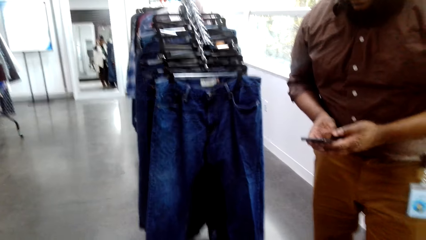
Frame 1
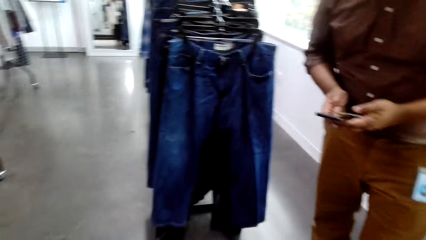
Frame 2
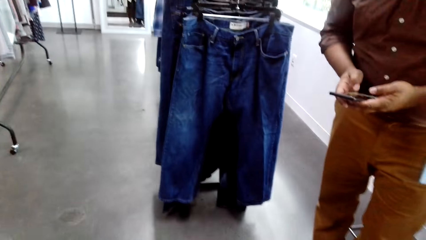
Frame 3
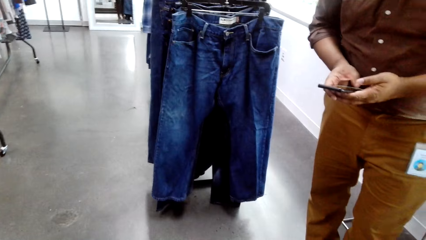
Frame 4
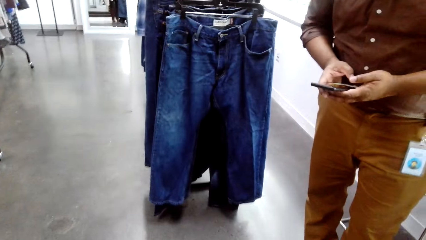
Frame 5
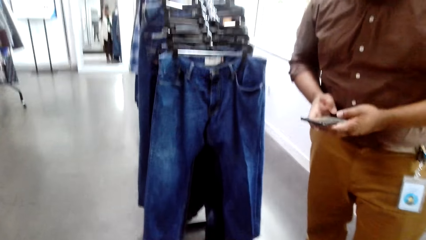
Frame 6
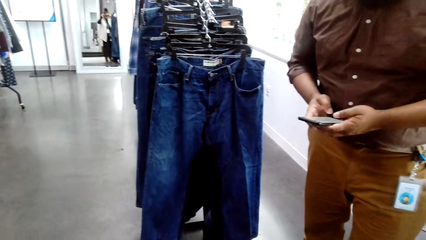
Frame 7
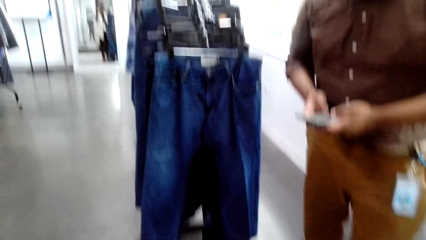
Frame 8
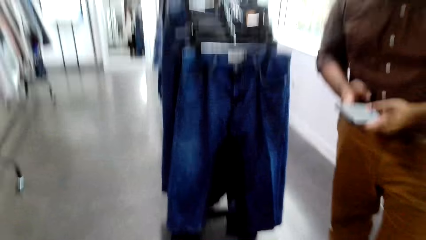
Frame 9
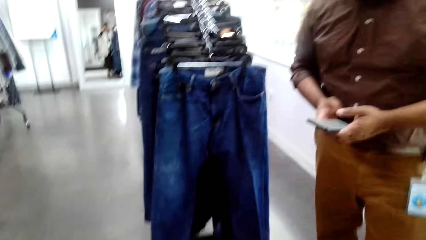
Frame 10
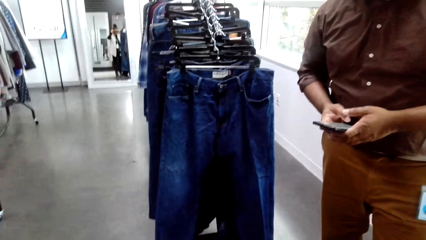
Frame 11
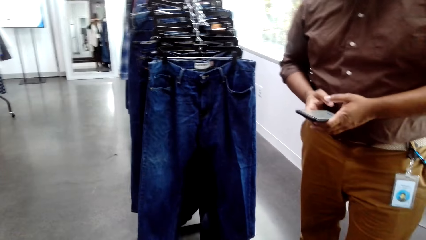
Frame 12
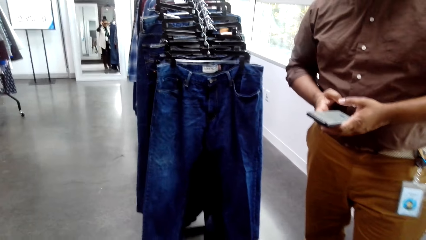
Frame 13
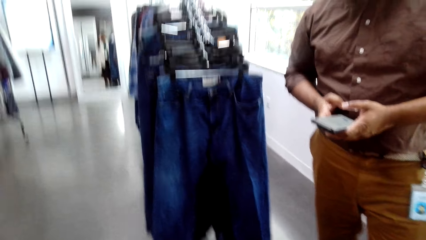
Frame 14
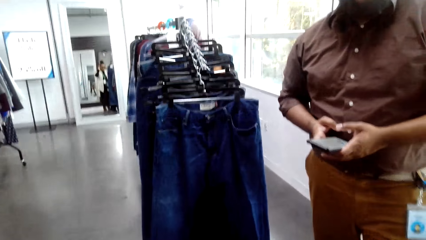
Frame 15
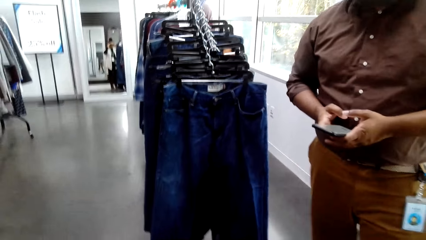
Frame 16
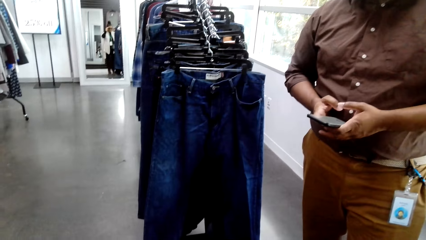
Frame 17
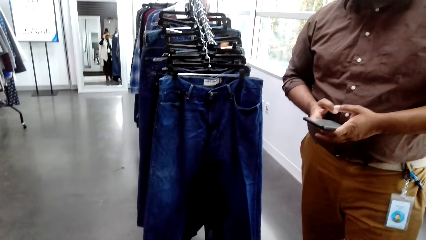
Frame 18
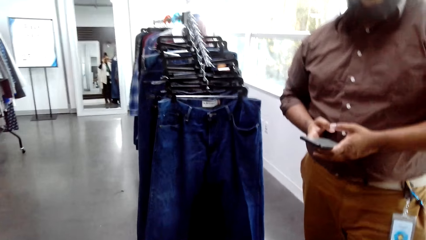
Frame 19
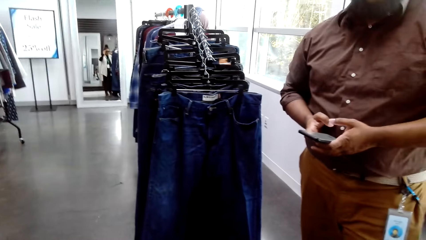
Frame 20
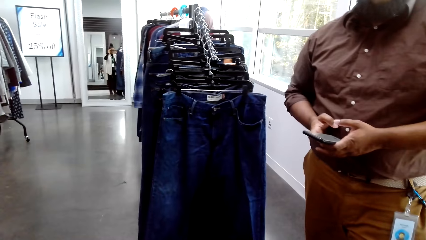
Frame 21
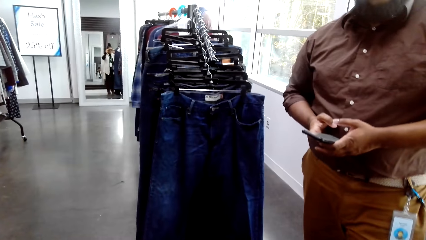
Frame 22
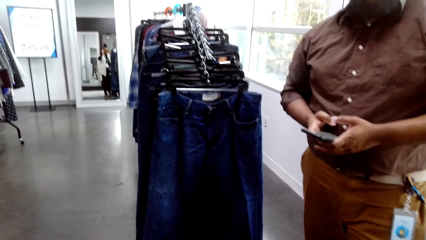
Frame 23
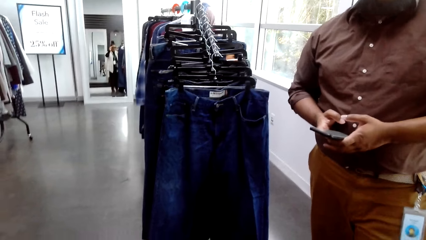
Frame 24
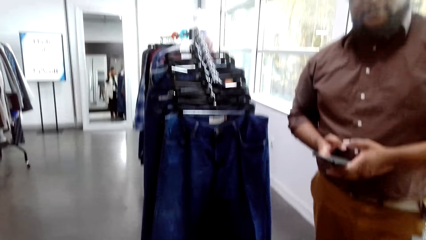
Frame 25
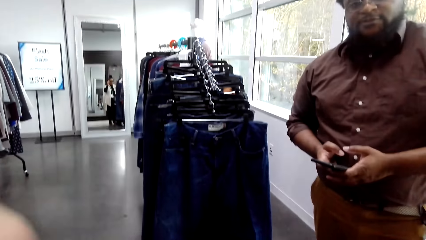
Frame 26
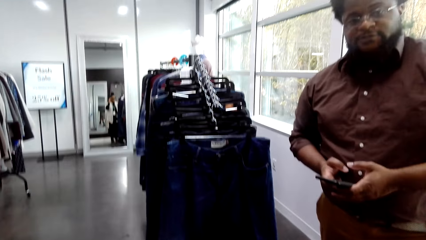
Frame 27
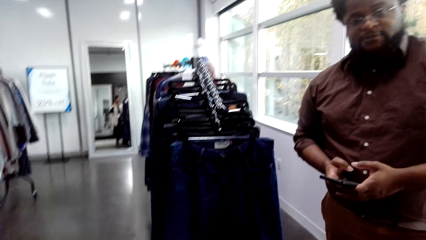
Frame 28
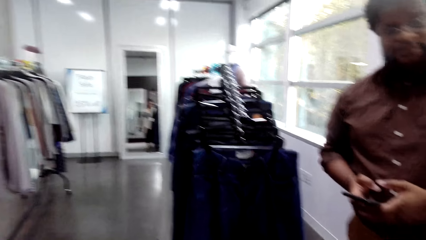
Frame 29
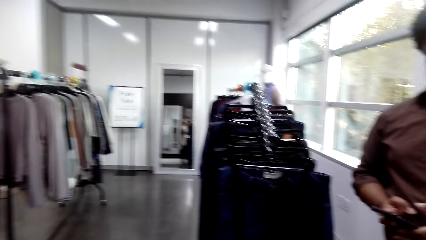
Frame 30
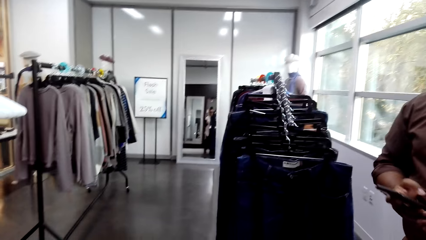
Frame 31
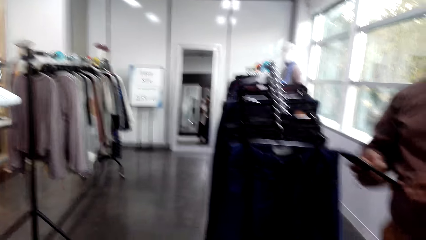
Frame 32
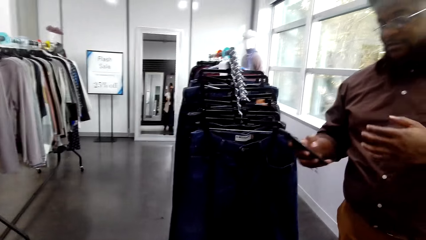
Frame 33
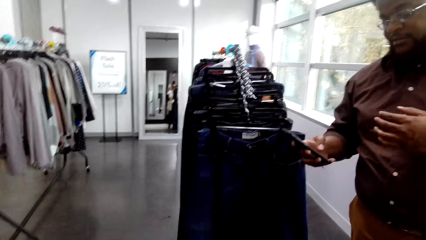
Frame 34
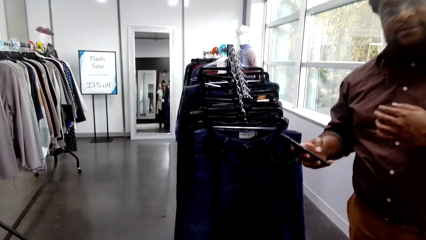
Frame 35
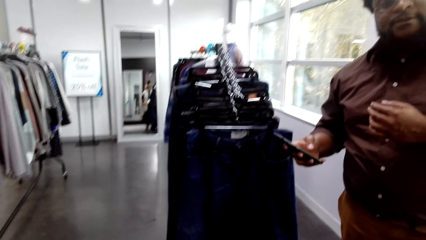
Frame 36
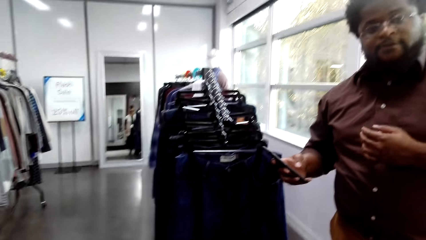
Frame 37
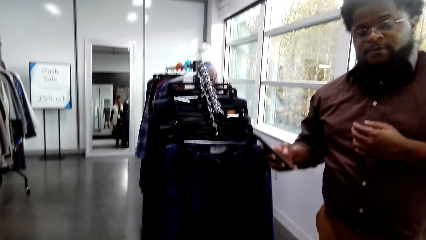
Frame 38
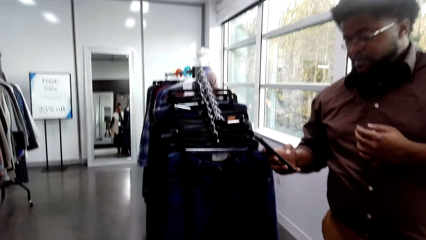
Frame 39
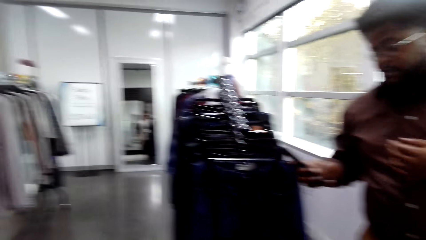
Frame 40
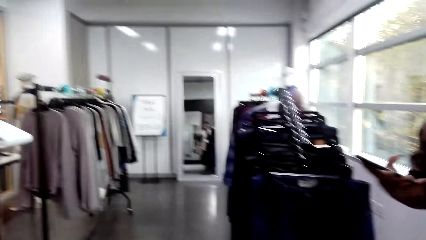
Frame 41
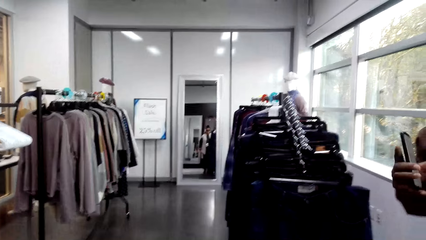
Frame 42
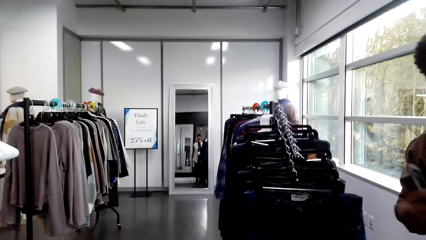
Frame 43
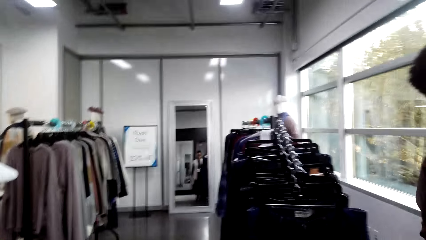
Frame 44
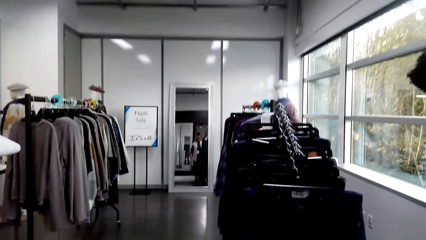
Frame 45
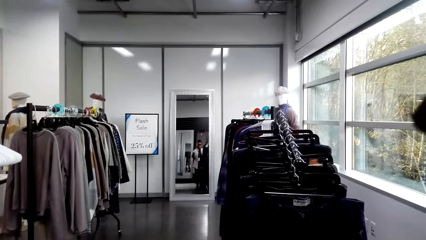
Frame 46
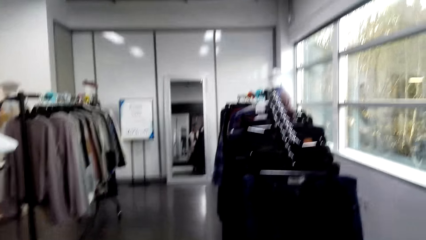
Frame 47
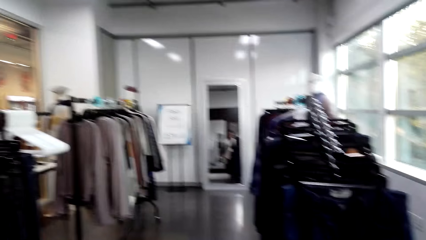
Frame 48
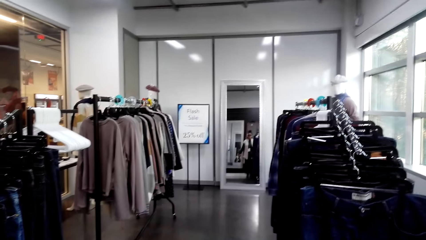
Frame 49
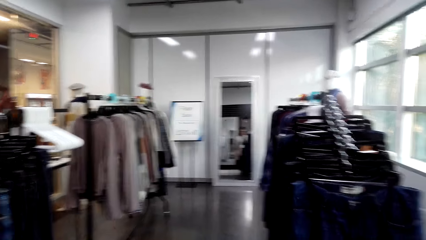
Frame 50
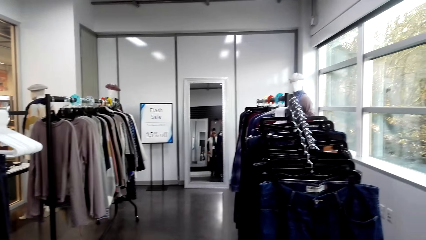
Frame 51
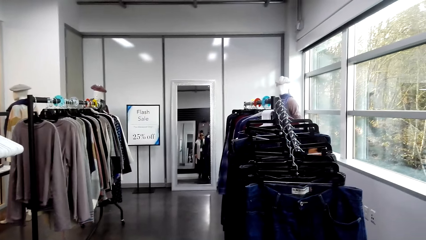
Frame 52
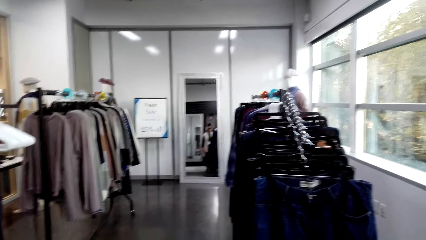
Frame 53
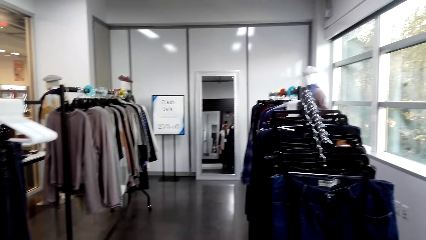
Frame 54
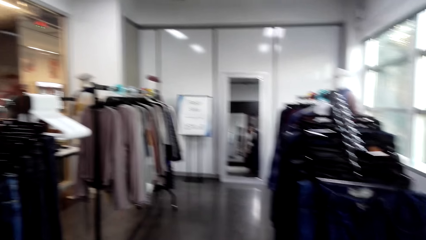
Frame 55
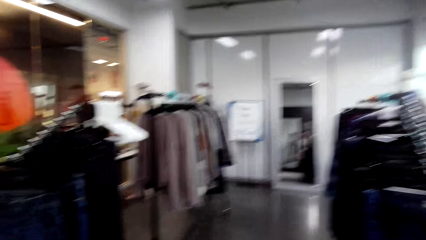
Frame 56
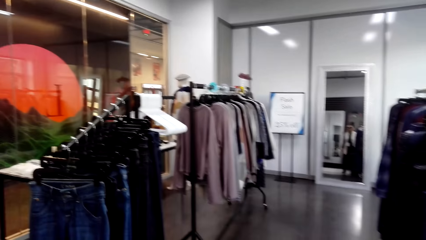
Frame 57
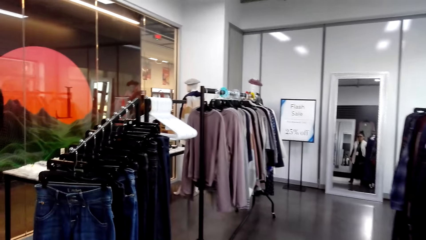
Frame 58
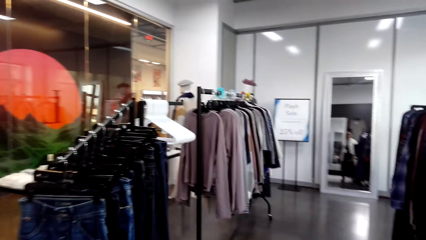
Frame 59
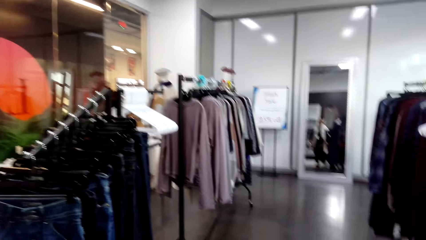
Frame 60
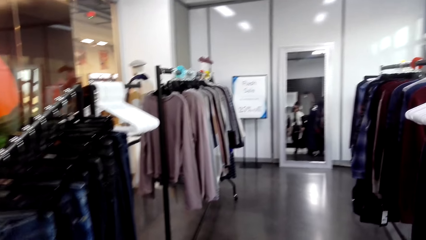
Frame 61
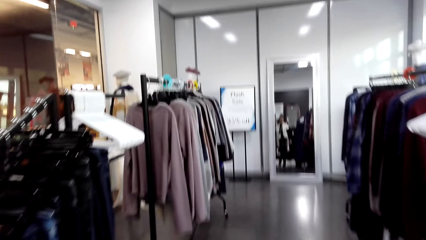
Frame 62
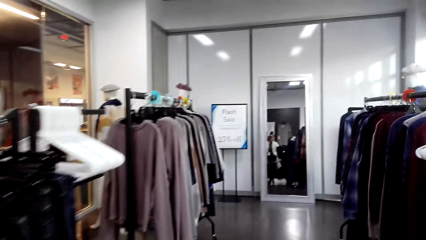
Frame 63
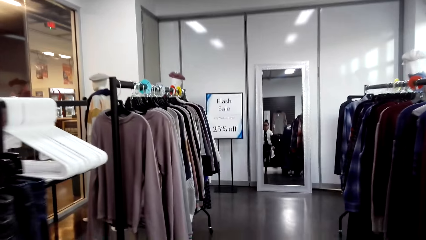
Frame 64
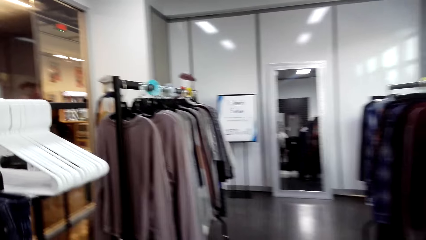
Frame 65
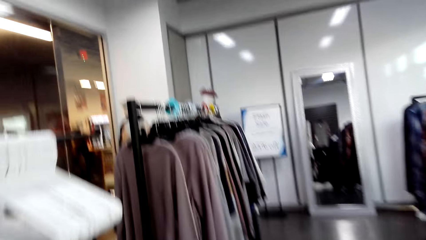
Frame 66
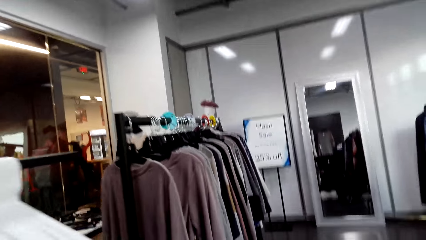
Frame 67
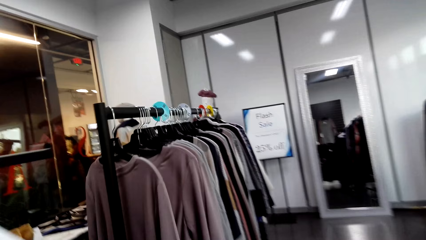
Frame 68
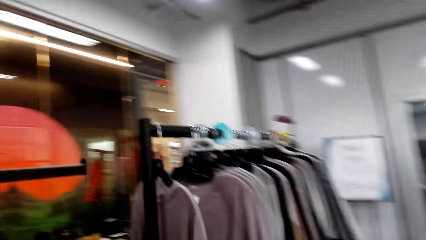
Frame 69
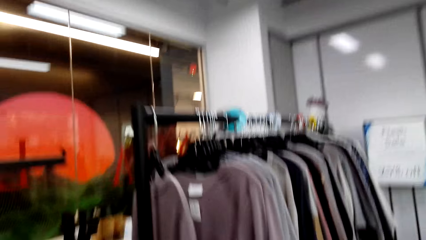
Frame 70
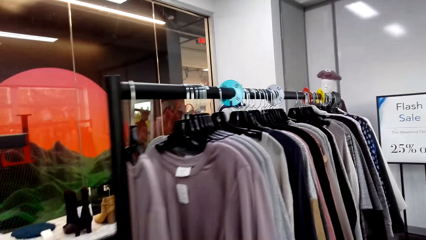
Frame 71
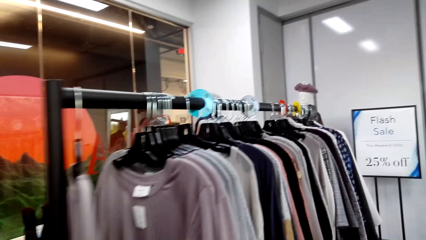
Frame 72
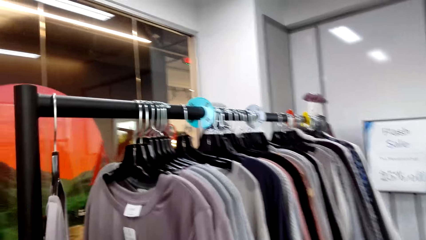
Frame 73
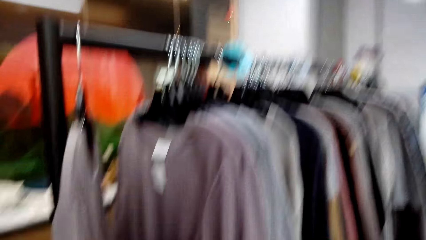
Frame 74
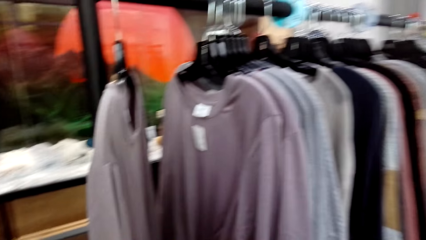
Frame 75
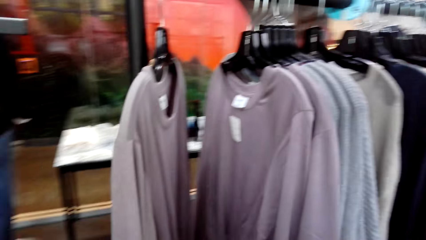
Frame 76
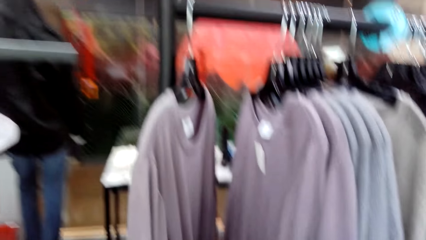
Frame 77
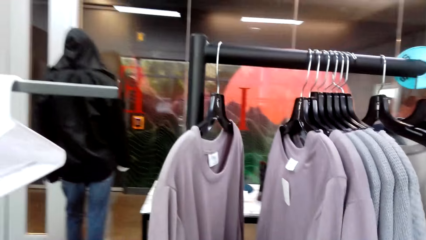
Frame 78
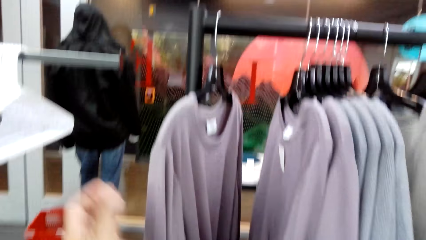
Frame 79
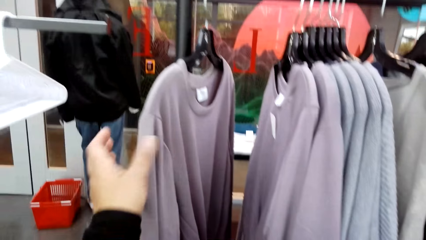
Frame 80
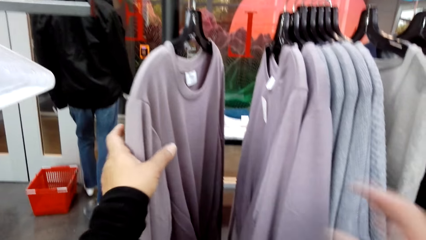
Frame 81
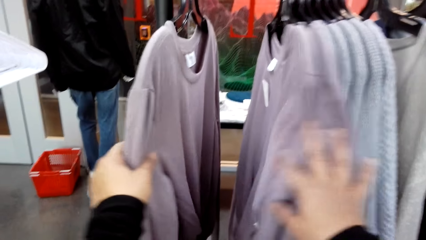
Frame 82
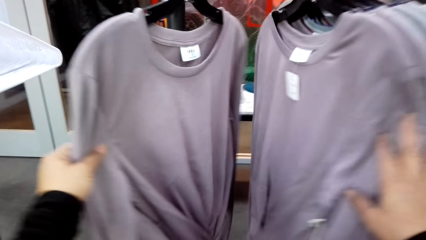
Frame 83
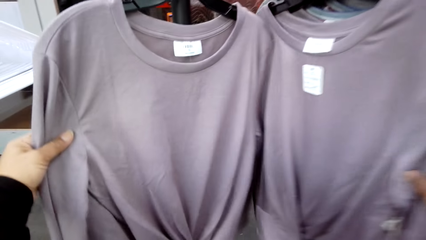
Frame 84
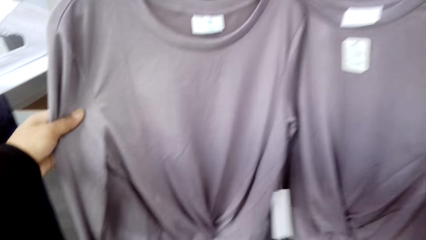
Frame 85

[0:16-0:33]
The camera wearer talks to a person. The person talks to the camera wearer. The camera wearer talks to the person. They interact with the person. The person talks to the camera wearer. The camera wearer talks to the person, moves in the clothing store and browses through clothes on the rack.
